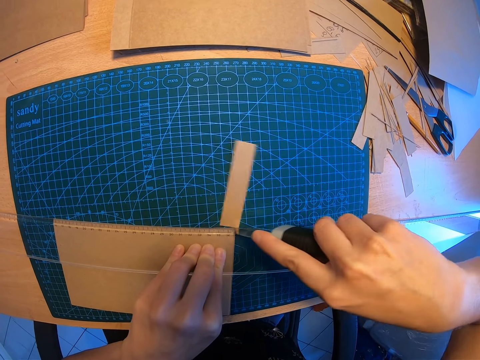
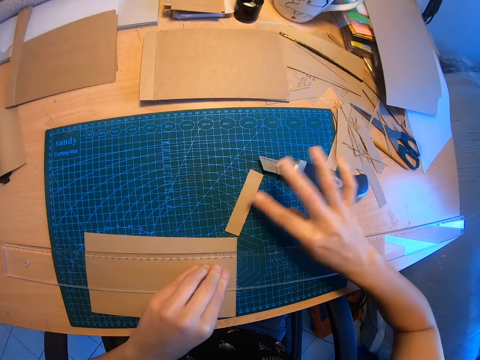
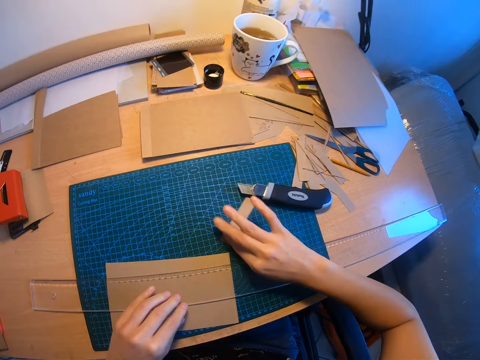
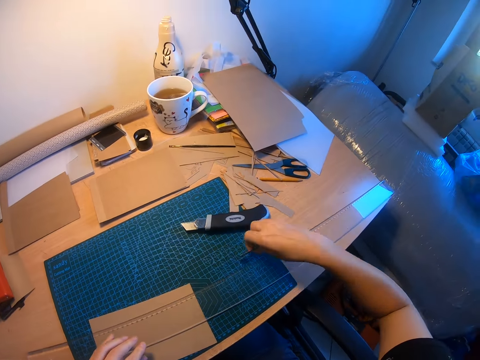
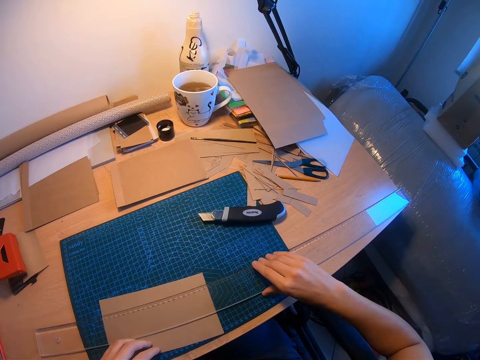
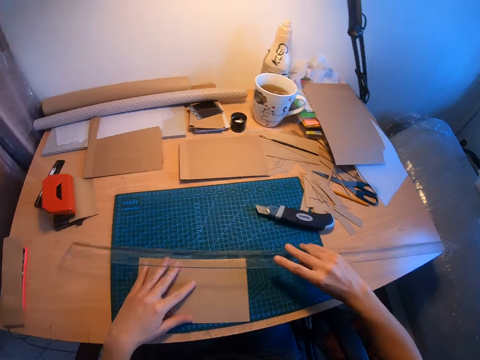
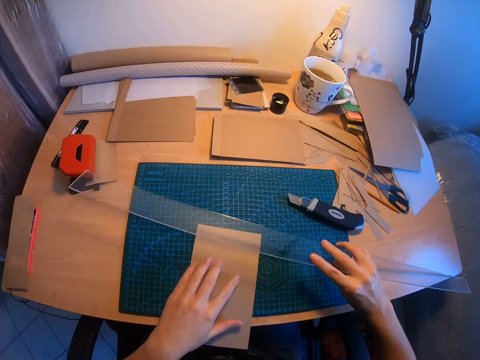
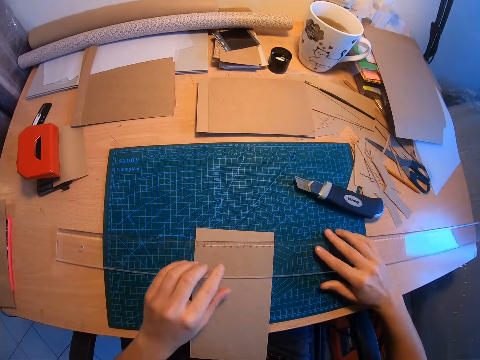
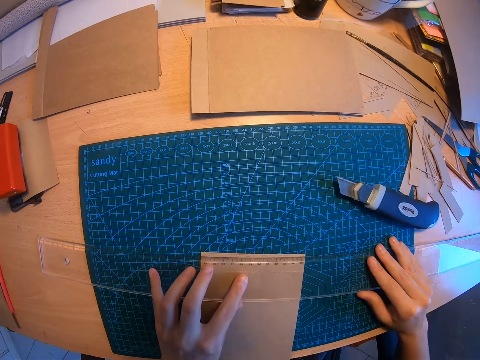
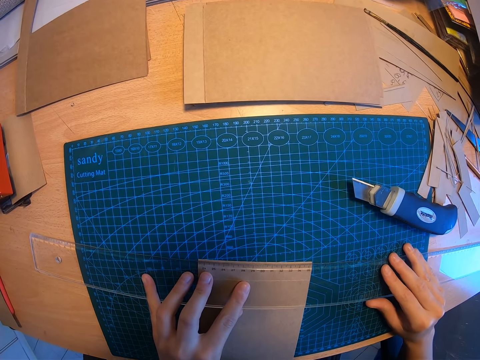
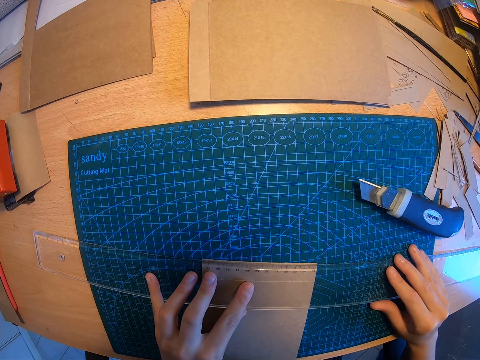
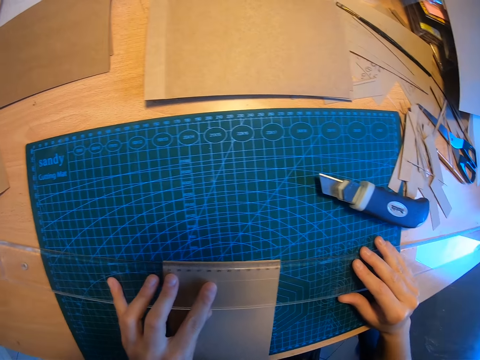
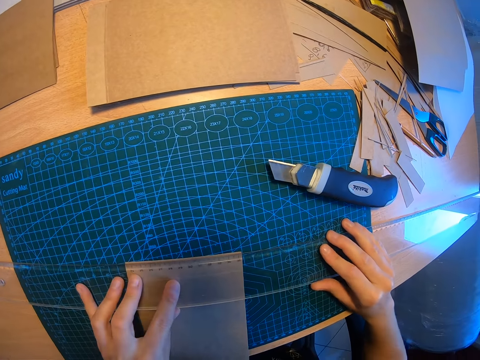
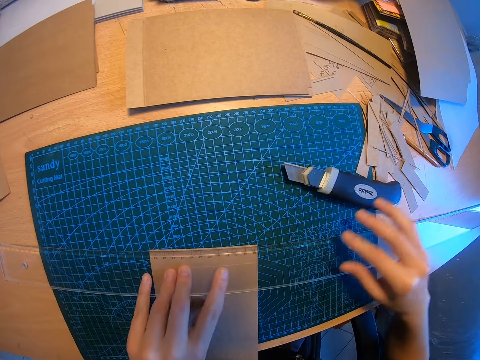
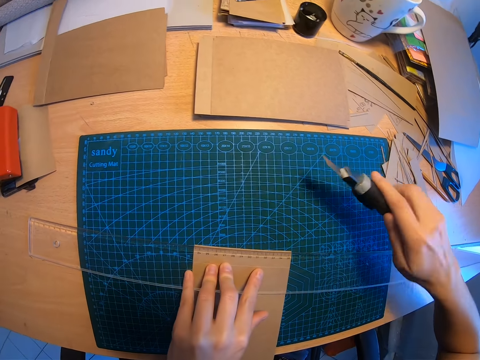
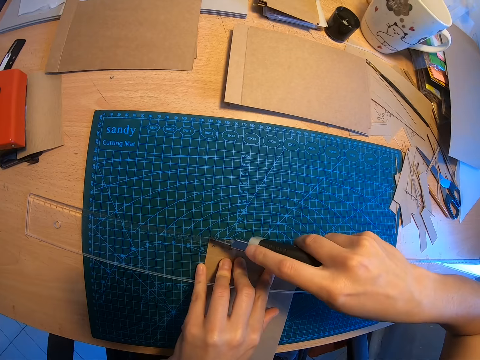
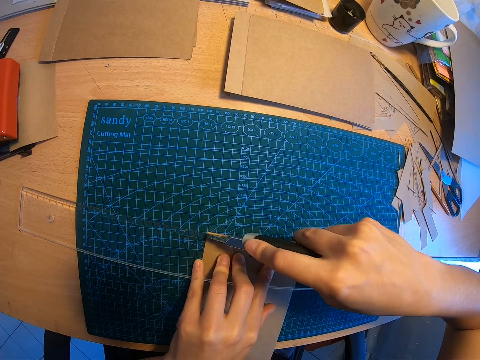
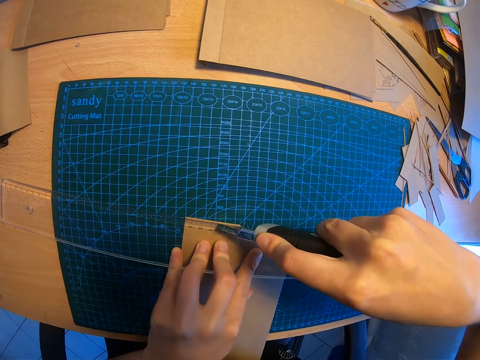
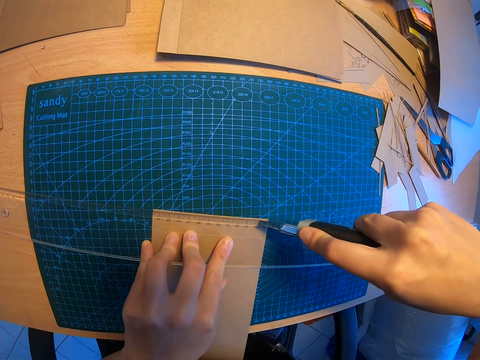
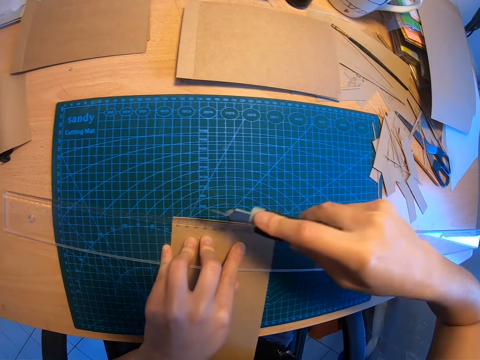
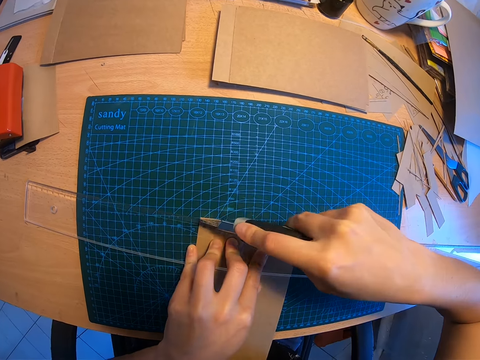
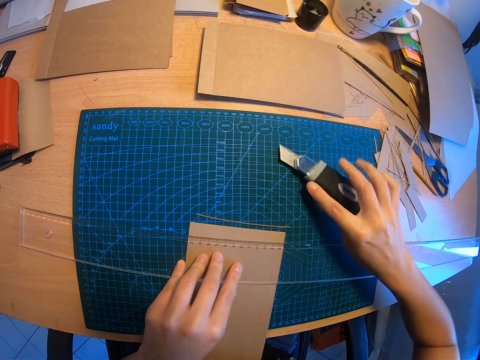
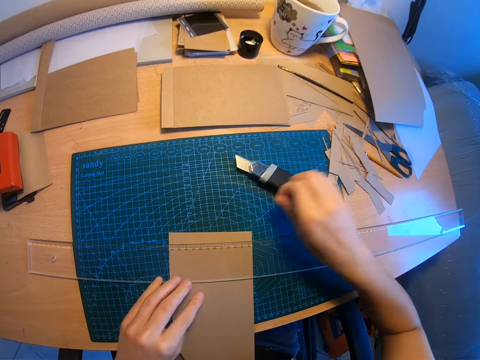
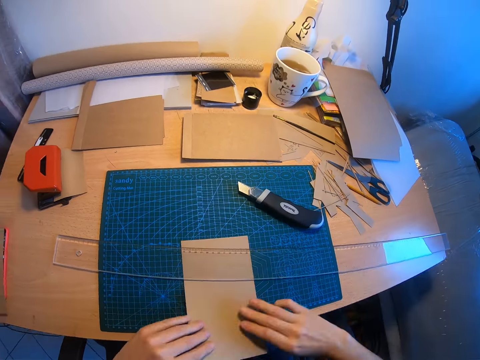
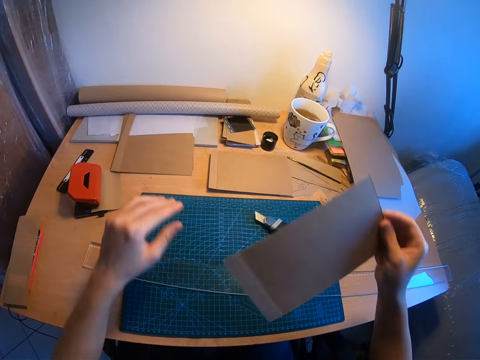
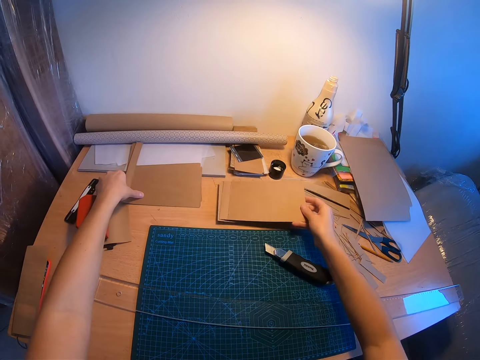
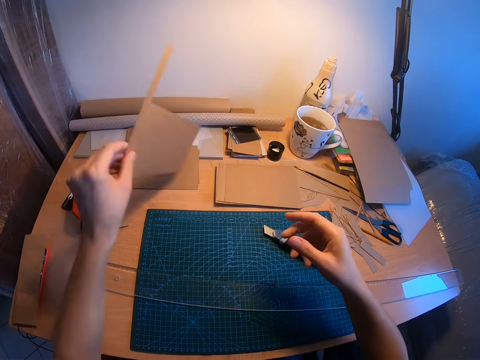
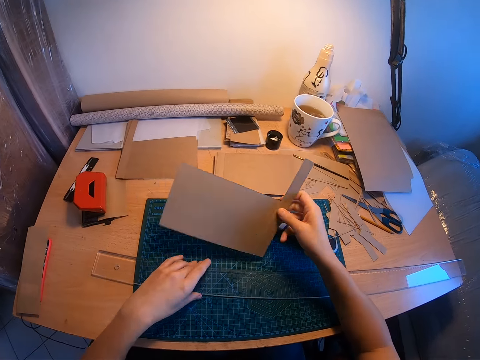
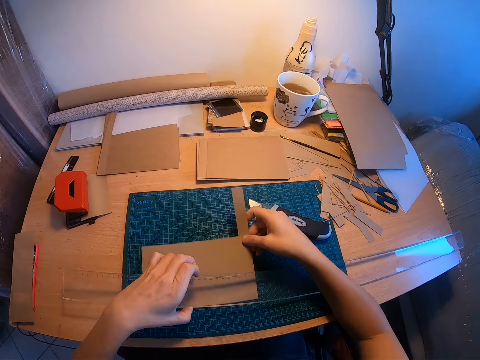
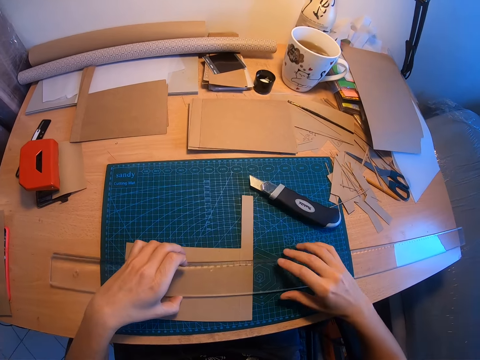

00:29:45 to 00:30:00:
The camera wearer drops the paper cutter knife on the table. She moves the cut paper away with her right hand. She grips the ruler. She raises the long ruler on the work mat with her right hand. She turns the brown or manila paper with her left hand. She measures the manila paper. She positions the long ruler with both hands. She picks up the paper cutter knife with her right hand. She cuts the brown paper with the paper cutter knife. She drops the paper cutter knife on the table. She moves the cut paper away with her right hand. She picks up the brown paper under the ruler. She drops the brown paper on another part of the table. She picks up another brown paper from the table with her left hand. She moves the brown paper to her right hand. She raises the long ruler with her left hand. She places the brown paper on the mat with her right hand.

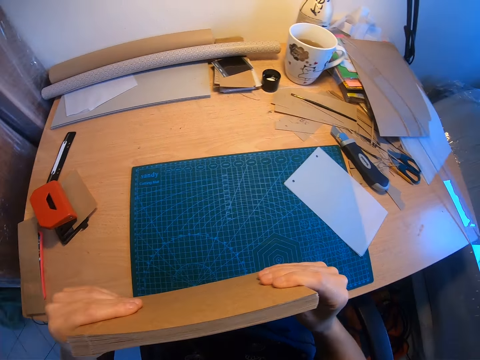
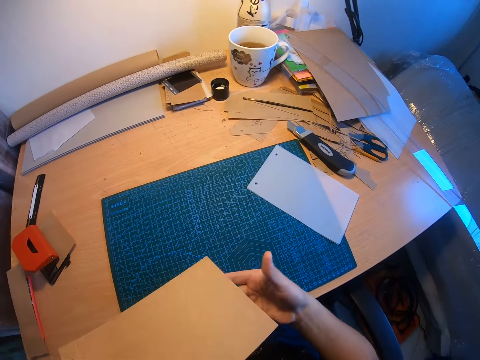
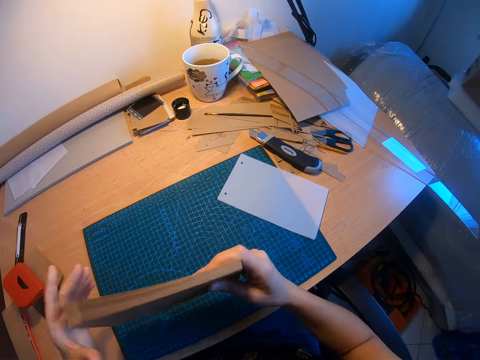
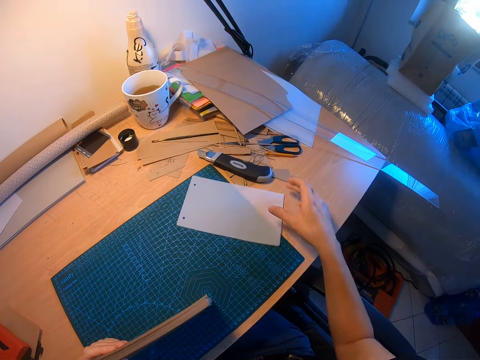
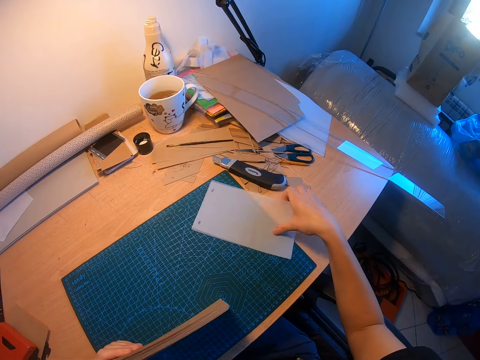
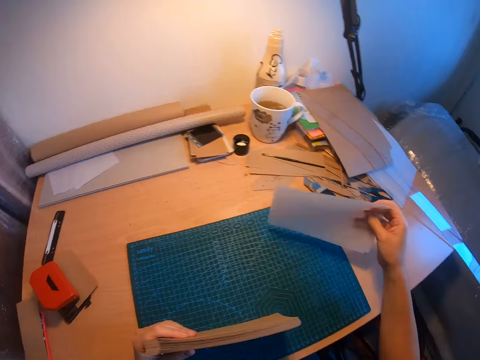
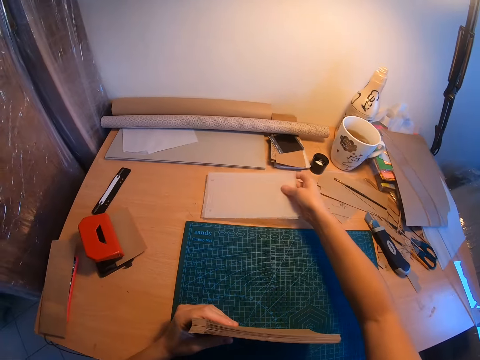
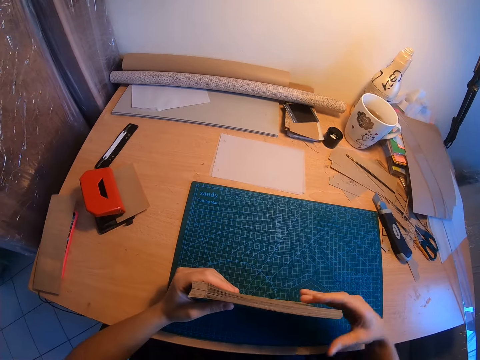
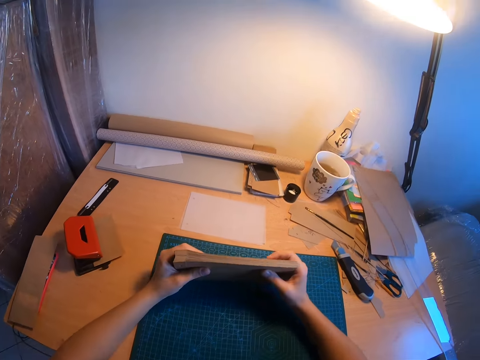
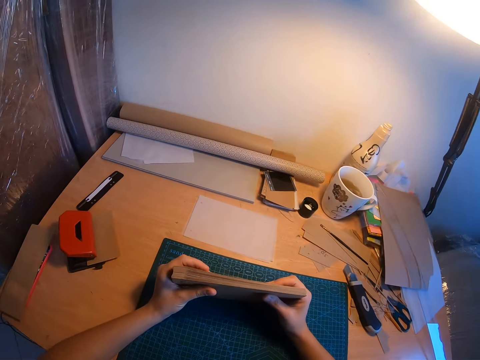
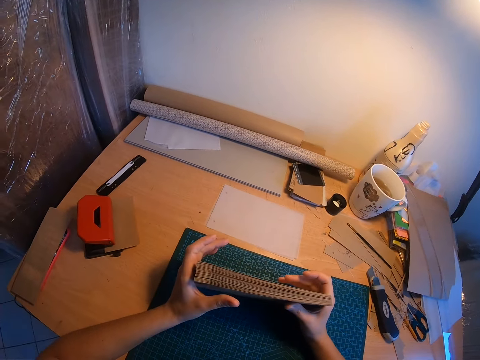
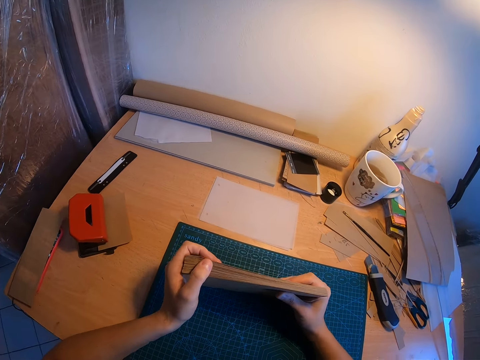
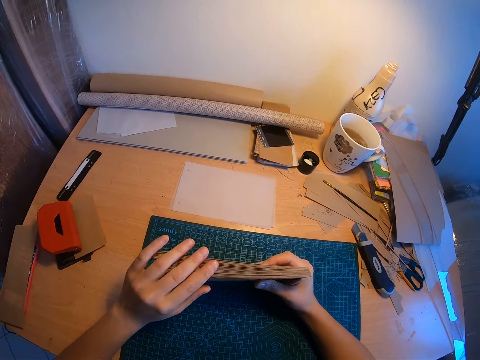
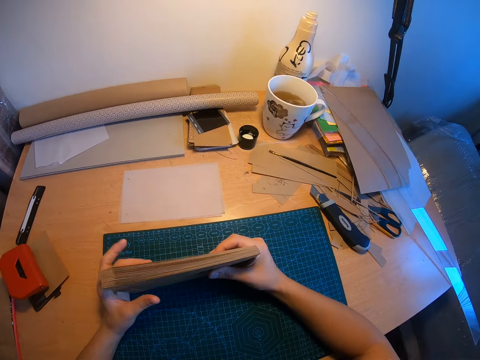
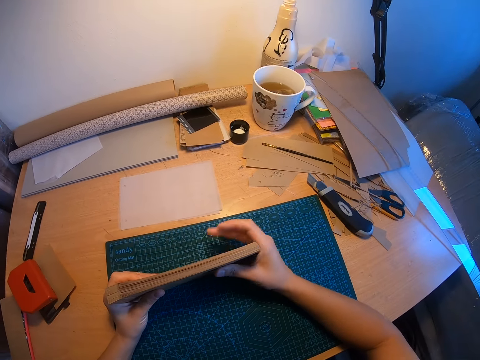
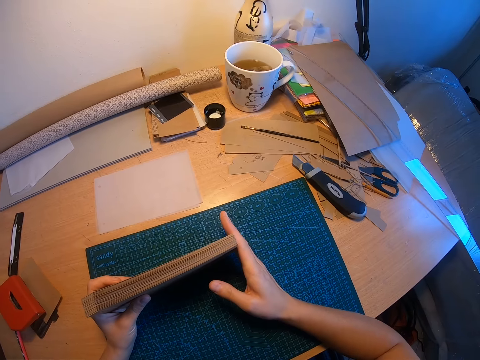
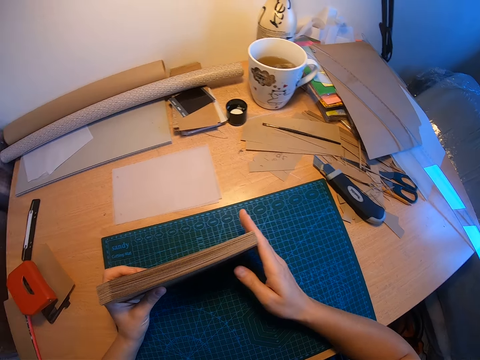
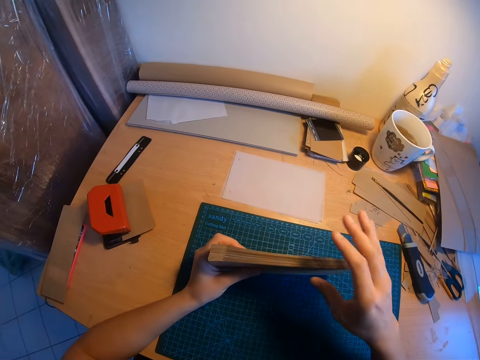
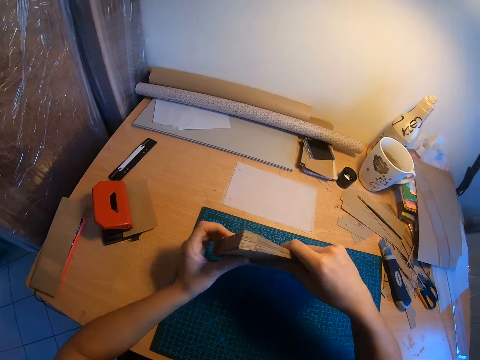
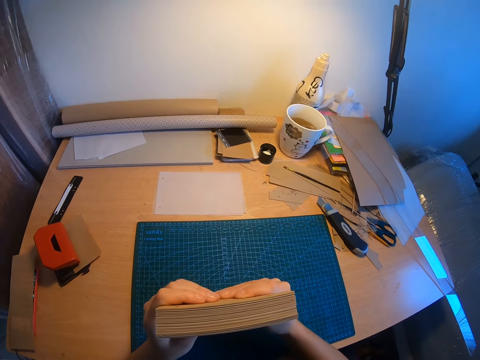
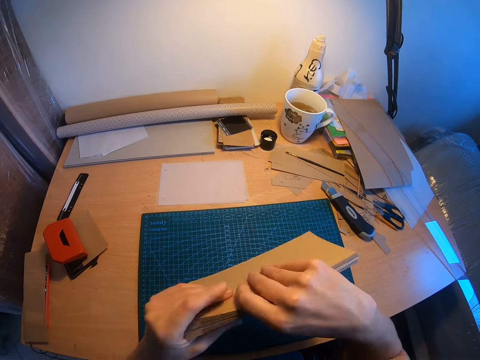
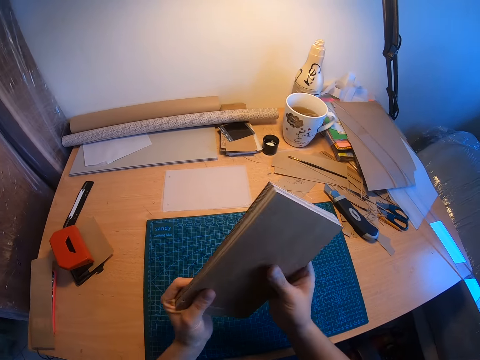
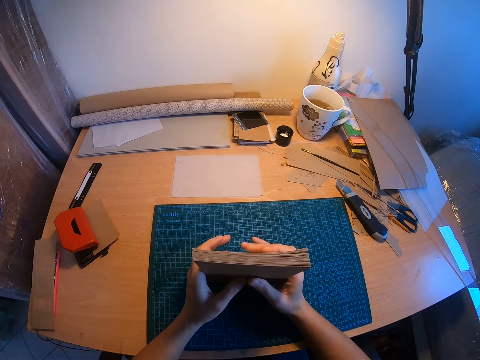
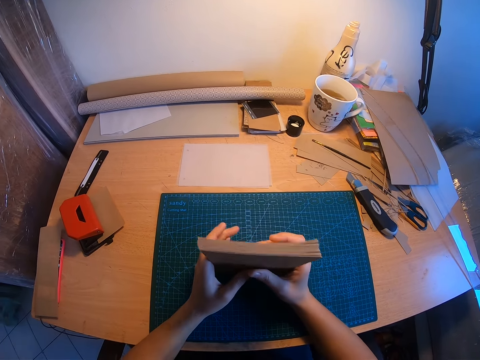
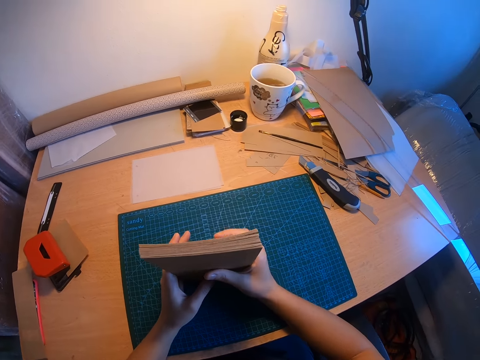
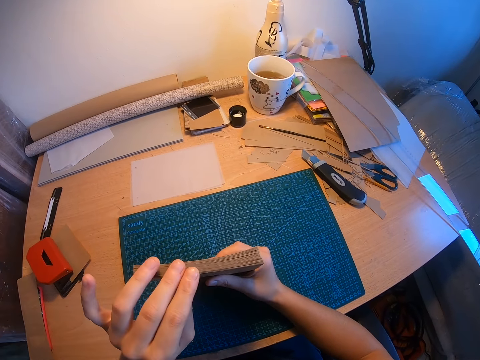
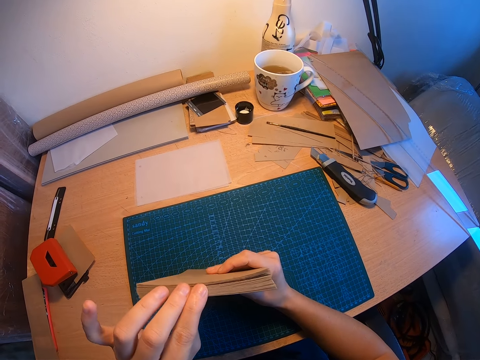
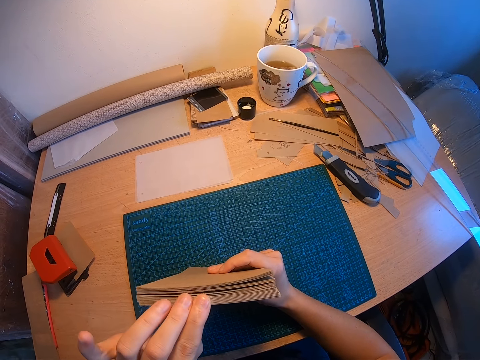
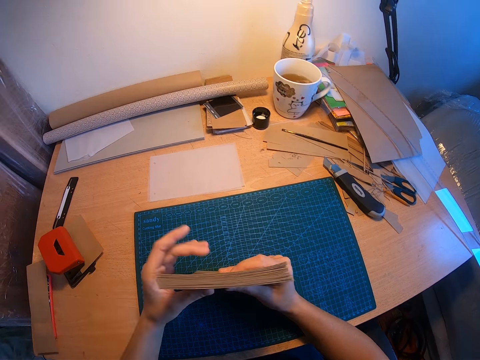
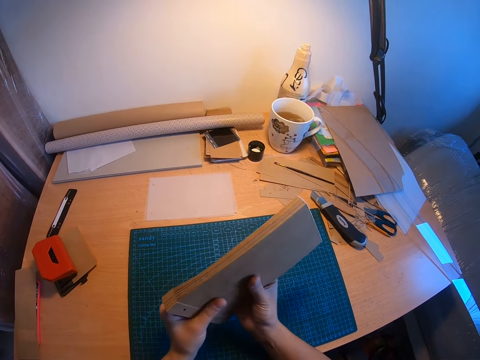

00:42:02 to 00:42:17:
The camera wearer drops the stacked papers on the table. They pick up a paper. They move the last white paper from the right side of the table to the front of a paper roller. They put the paper on the table. They continue to arrange the stacked papers. They hold the punched papers. They examine the stacked papers again. They continue to arrange the stacked papers. They examine the tip of the stacked papers.
